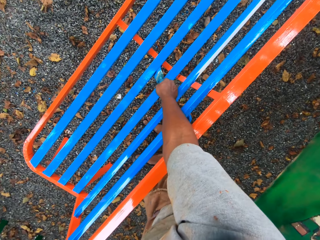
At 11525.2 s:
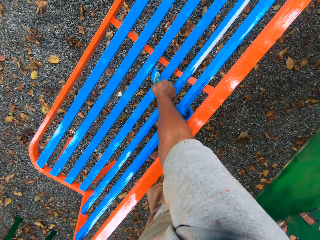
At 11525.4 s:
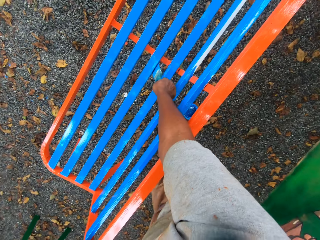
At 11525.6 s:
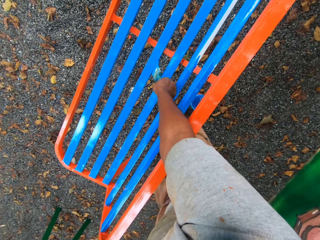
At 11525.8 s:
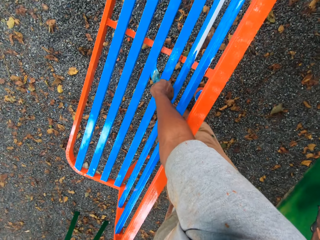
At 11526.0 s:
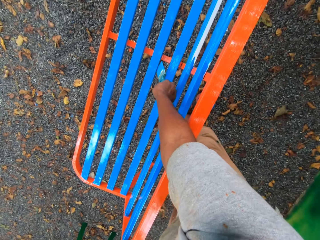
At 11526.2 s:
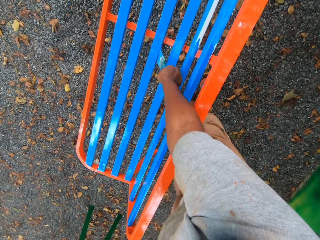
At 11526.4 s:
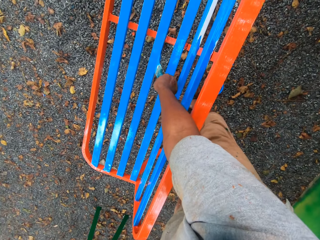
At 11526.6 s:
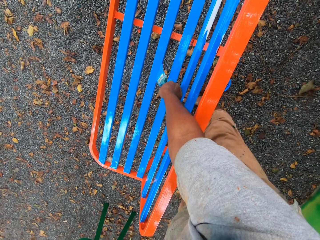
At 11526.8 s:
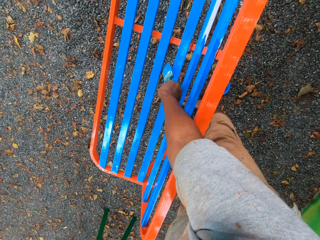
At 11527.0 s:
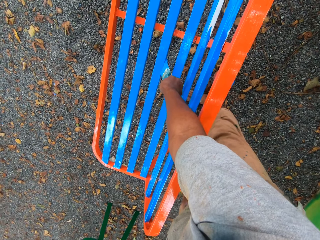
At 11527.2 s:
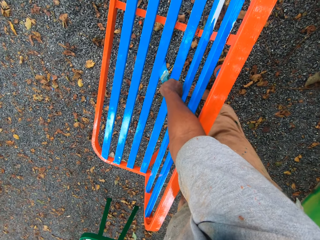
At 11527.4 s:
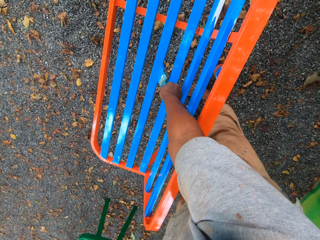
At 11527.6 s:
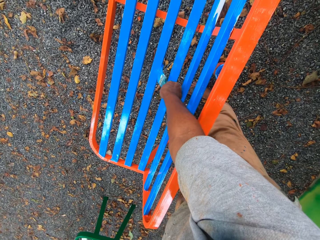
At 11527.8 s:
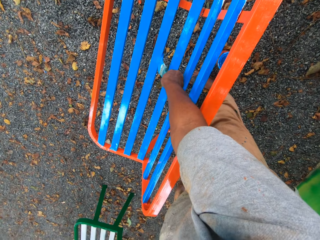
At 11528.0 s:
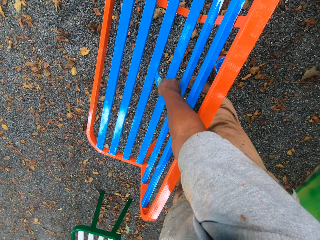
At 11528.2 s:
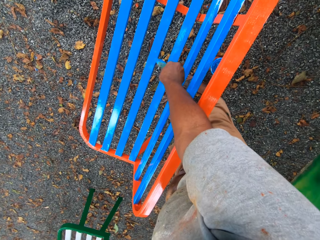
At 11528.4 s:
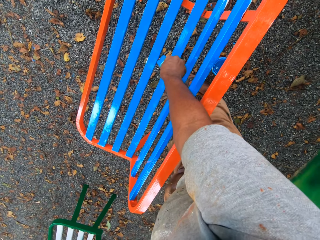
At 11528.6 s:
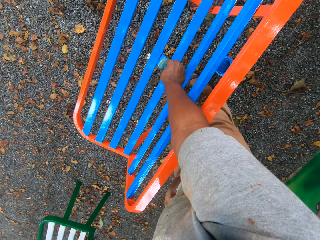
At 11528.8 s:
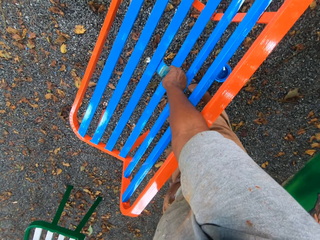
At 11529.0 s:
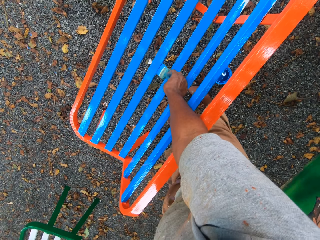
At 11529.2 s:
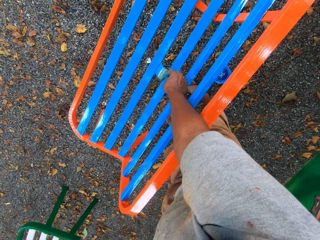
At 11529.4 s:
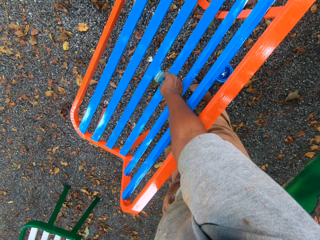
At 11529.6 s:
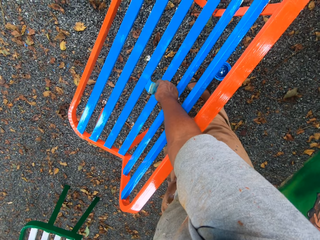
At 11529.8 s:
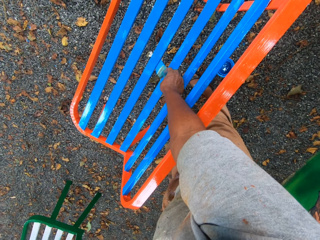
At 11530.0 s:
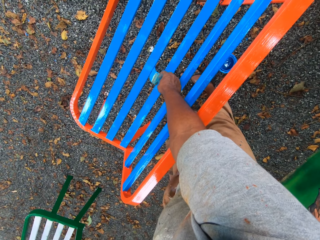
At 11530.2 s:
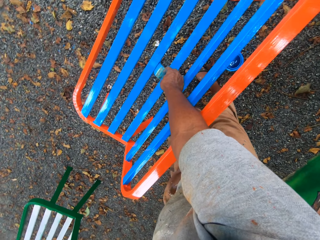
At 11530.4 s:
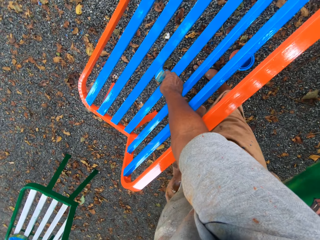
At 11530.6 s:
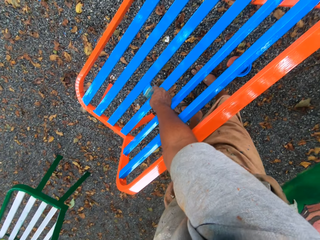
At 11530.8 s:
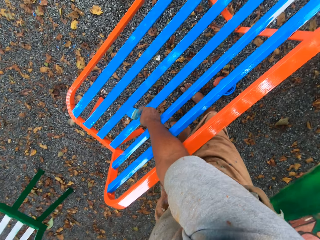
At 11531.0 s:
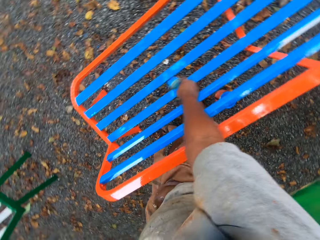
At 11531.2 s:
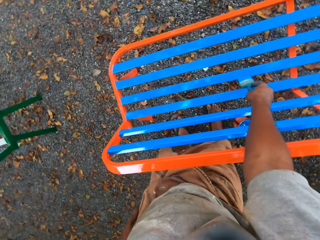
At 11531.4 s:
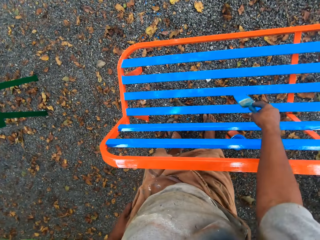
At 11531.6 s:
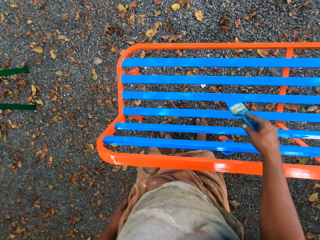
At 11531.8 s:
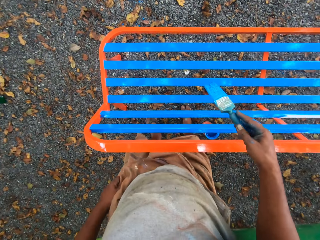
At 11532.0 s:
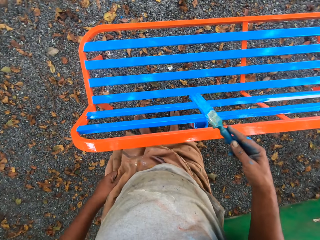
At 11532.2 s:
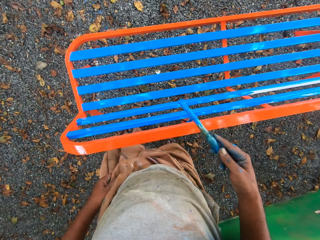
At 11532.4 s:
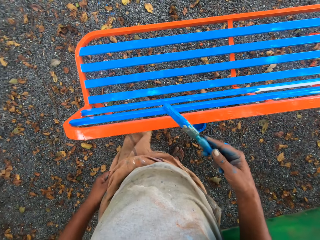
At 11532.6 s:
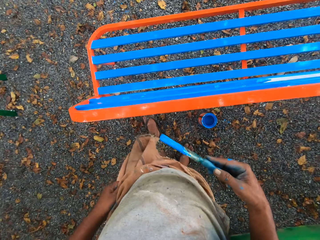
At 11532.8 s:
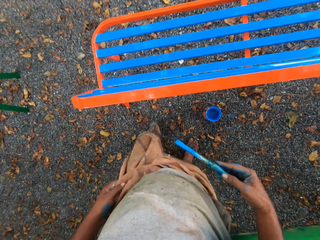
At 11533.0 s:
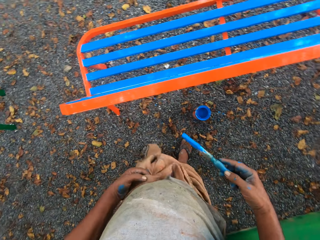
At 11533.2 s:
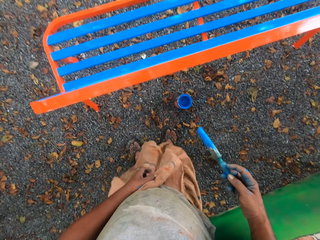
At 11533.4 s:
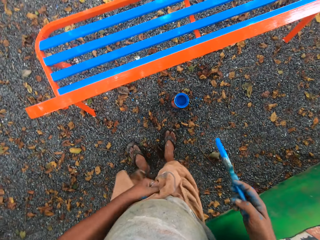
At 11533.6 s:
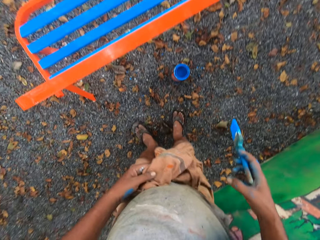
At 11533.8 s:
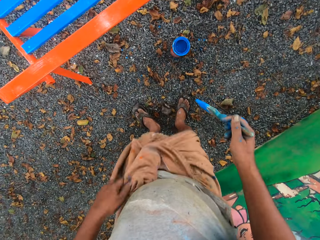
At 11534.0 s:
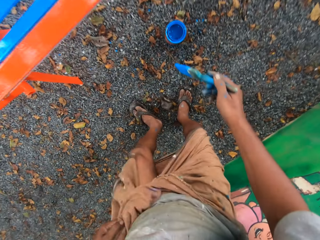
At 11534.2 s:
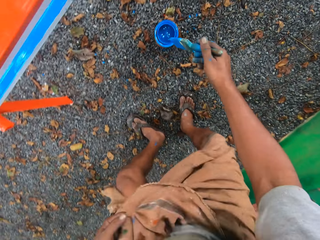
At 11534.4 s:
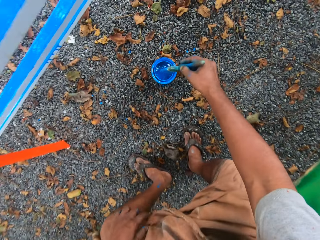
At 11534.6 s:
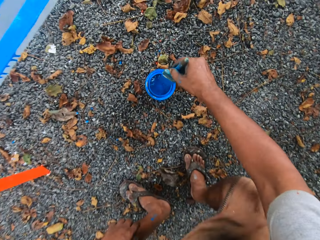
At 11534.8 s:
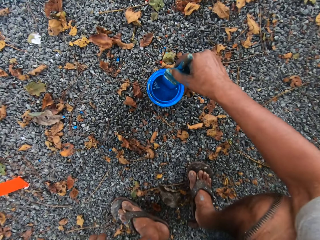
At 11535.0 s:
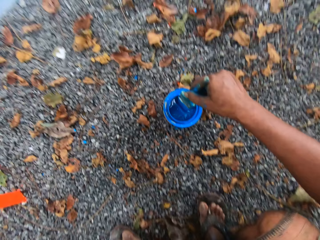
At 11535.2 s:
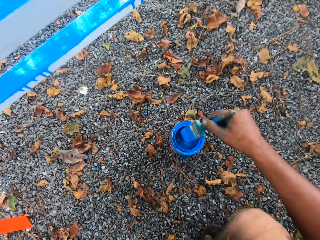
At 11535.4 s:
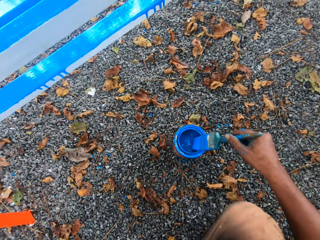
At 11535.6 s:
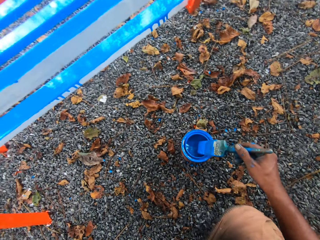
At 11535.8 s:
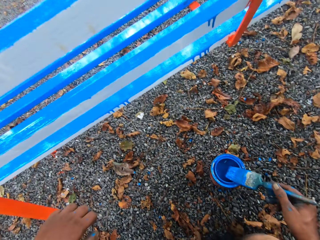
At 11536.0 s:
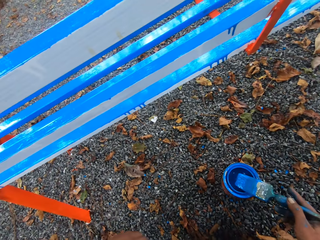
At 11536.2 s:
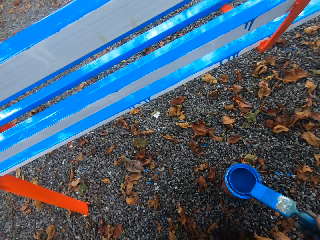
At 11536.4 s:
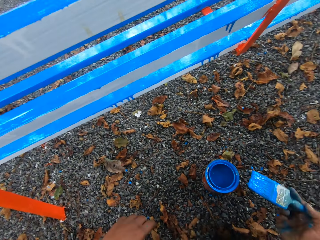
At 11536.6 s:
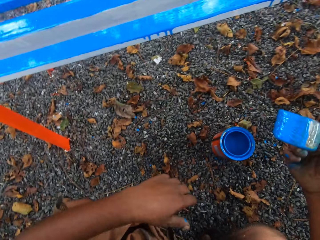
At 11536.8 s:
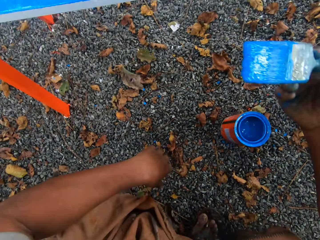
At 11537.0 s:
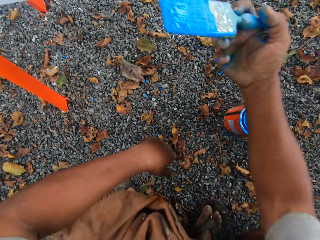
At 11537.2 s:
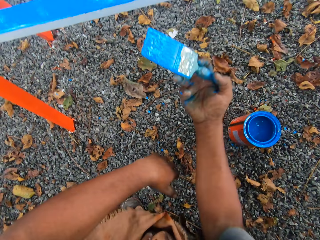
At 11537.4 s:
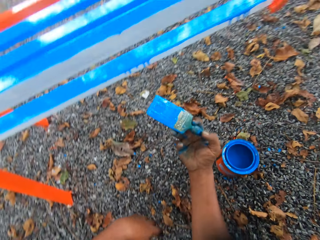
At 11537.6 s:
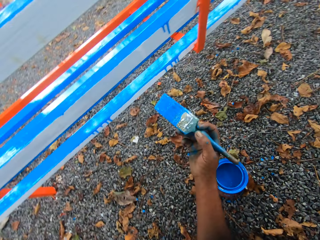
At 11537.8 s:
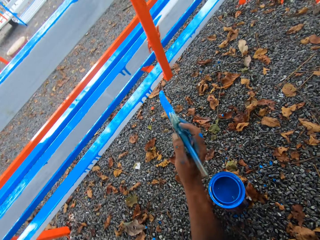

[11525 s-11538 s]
The camera wearer adjusts his cloth. He squats. He dips the paintbrush in his right hand in the container of paint on the floor. He cleans the paintbrush with the mouth of the paint container.

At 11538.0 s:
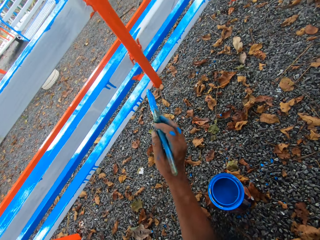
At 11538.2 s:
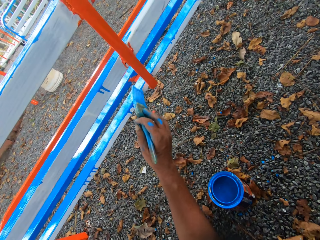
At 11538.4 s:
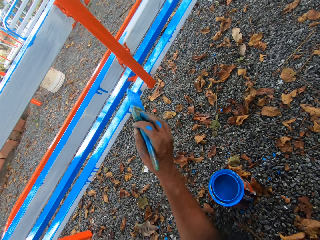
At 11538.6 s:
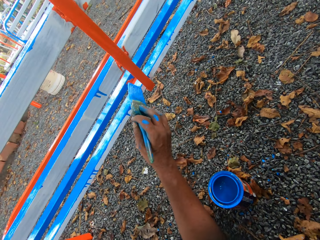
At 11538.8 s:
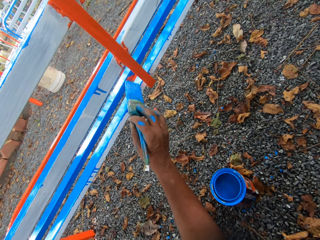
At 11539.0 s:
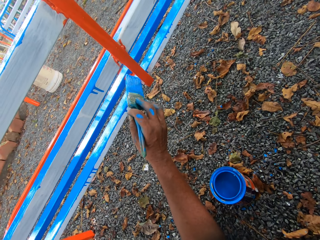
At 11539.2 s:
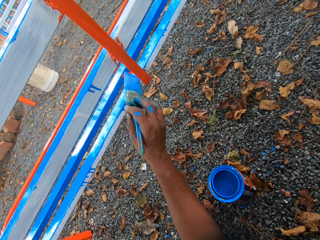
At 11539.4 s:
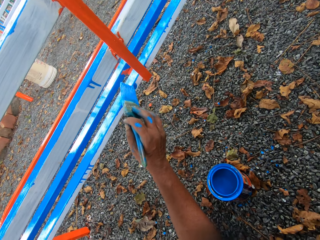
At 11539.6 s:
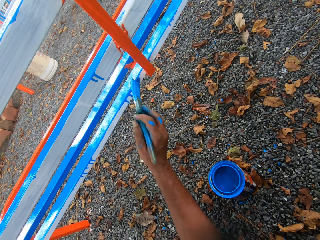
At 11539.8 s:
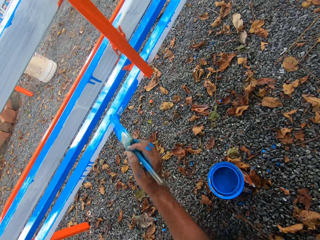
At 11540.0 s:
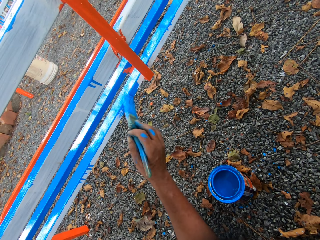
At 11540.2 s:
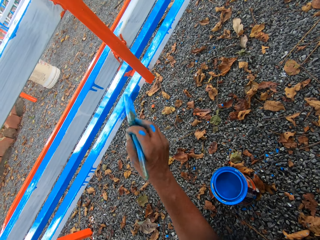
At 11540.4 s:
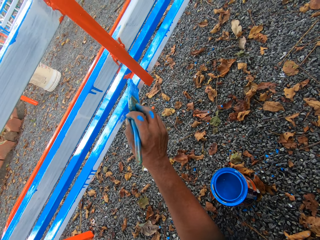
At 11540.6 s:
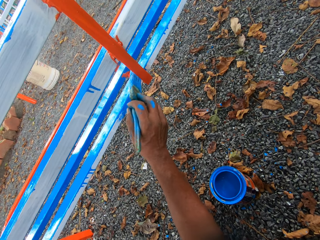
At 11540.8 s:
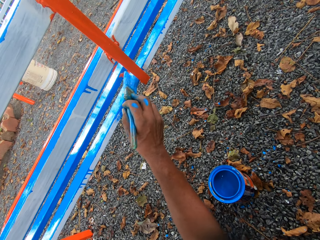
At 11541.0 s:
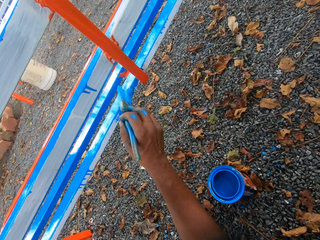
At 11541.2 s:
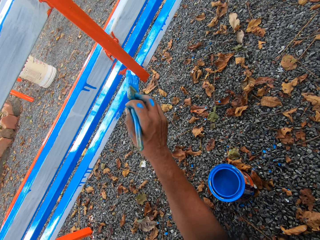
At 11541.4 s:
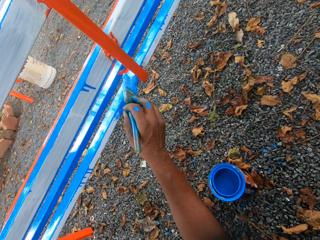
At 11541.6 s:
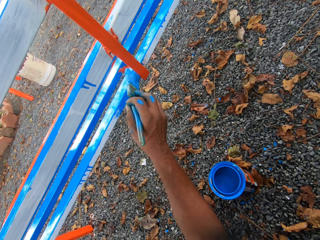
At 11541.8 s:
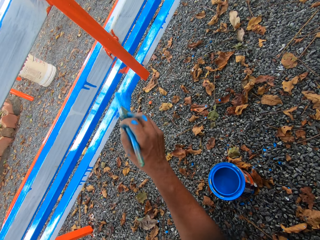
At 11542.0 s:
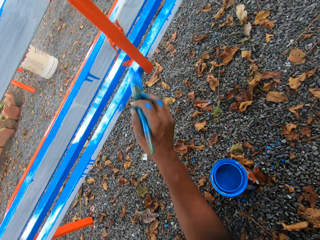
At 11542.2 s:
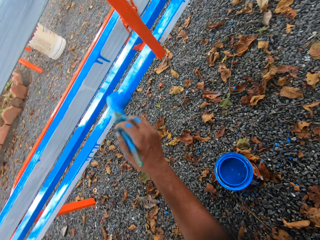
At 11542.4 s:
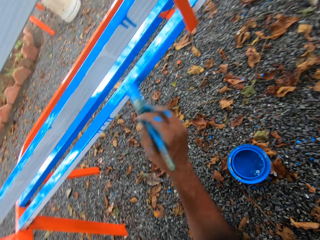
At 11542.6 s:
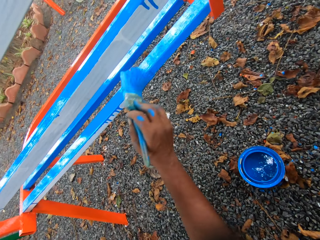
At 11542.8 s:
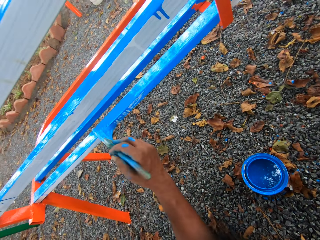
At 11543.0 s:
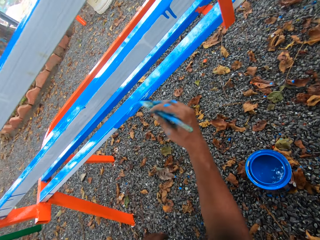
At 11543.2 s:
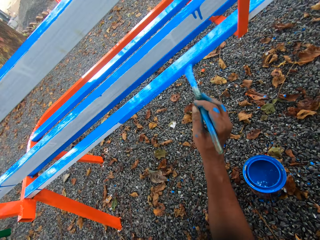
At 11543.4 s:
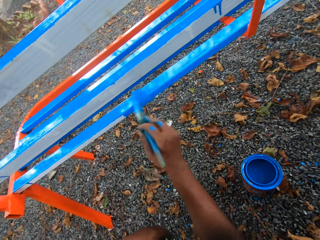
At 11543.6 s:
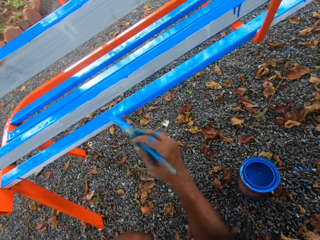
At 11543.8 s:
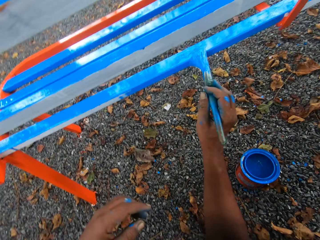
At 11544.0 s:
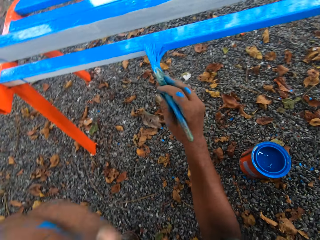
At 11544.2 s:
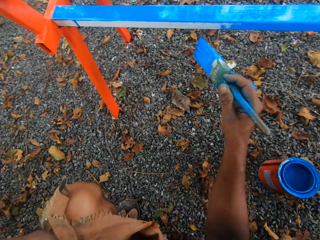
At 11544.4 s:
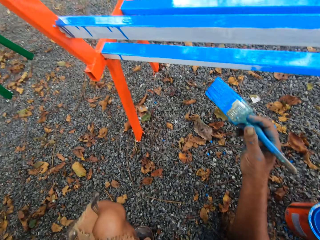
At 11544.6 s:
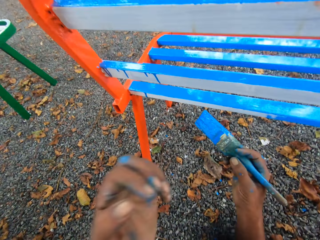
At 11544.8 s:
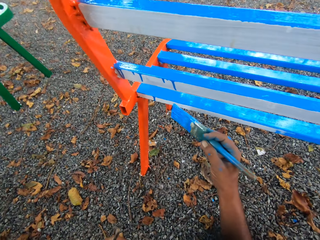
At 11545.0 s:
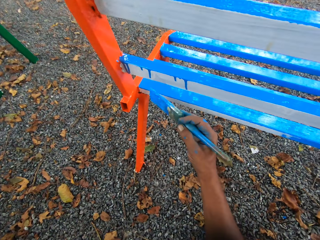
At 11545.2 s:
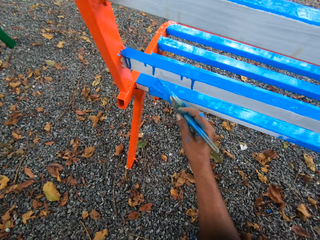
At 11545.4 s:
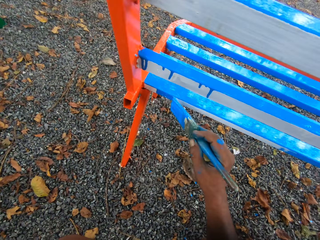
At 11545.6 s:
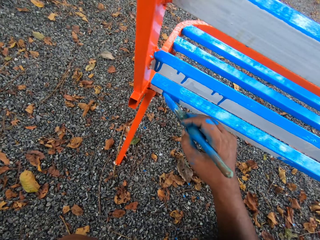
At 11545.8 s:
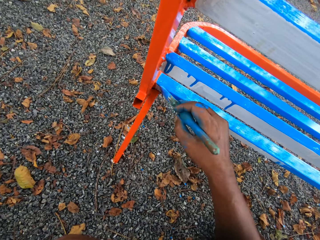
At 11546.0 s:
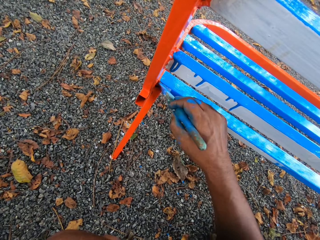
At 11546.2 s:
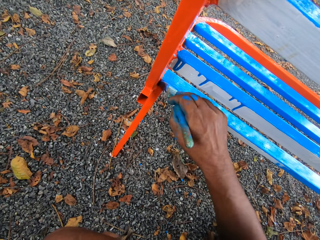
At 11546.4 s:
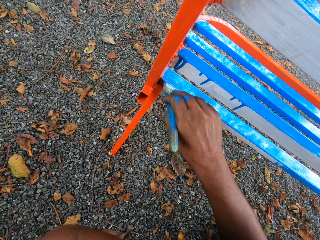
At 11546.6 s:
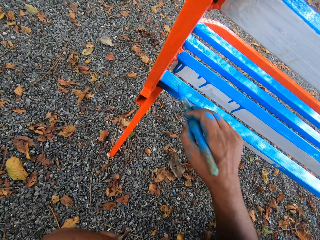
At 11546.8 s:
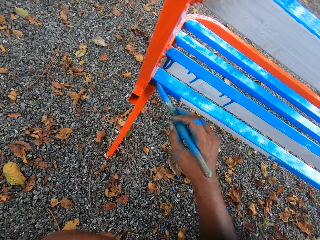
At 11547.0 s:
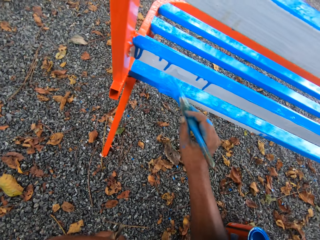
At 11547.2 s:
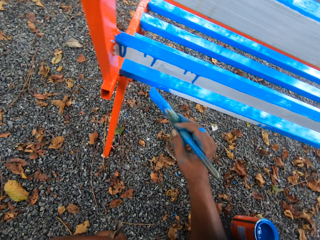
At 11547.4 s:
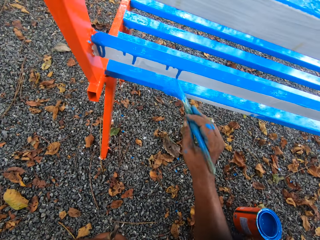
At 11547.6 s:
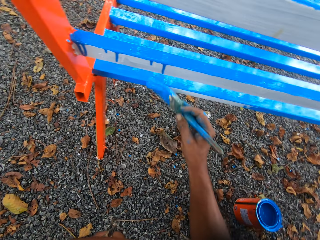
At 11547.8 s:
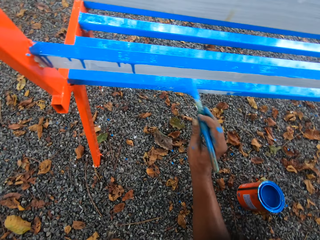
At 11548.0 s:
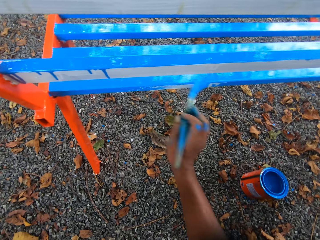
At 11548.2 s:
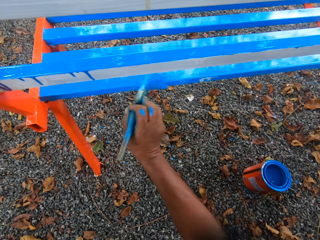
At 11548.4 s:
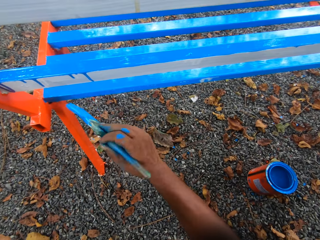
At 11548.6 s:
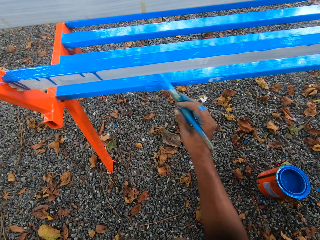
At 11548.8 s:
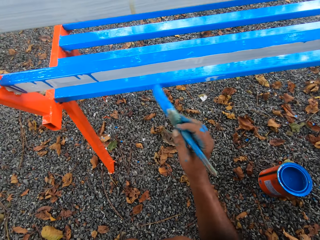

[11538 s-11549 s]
The camera wearer paints the chair or metal bench with the paintbrush in his right hand. He does something. He paints the metal bench.
